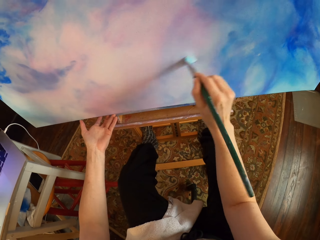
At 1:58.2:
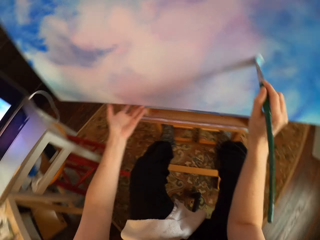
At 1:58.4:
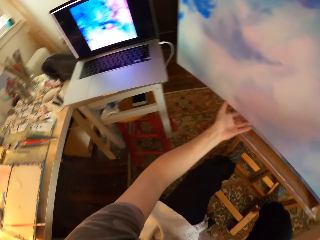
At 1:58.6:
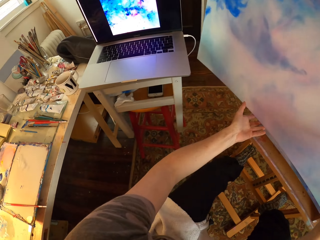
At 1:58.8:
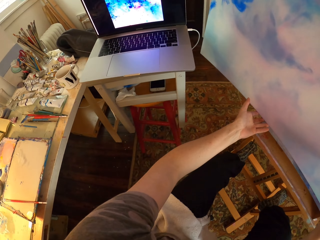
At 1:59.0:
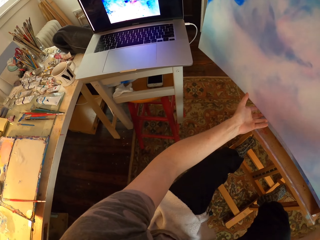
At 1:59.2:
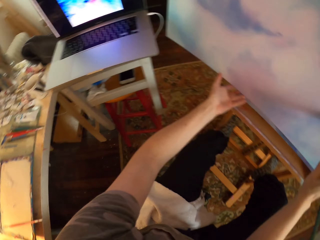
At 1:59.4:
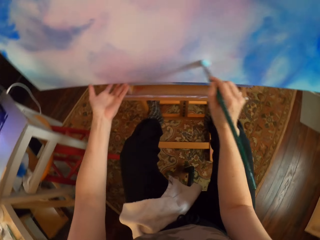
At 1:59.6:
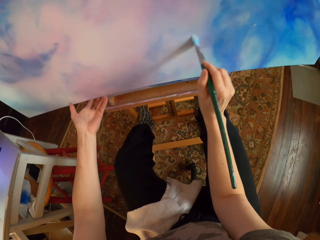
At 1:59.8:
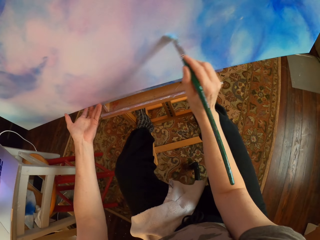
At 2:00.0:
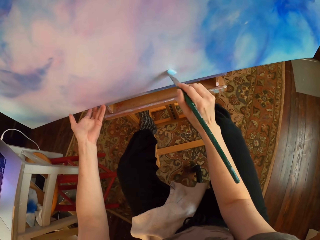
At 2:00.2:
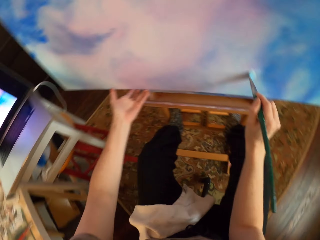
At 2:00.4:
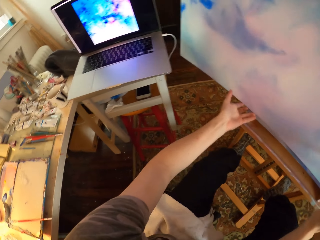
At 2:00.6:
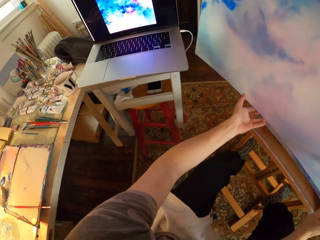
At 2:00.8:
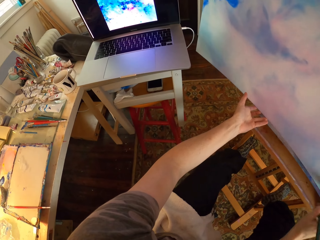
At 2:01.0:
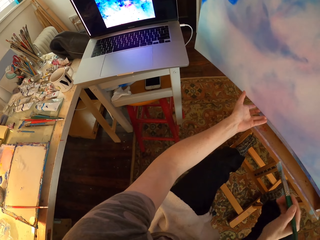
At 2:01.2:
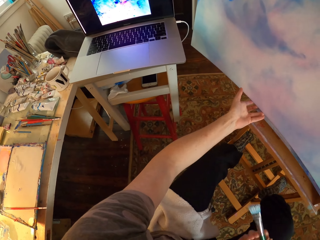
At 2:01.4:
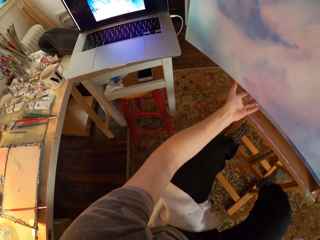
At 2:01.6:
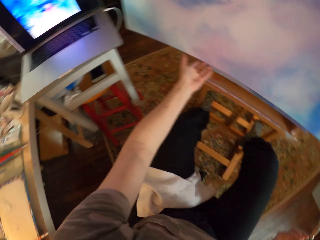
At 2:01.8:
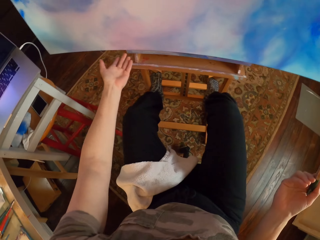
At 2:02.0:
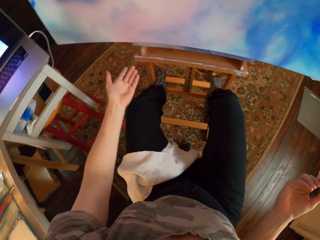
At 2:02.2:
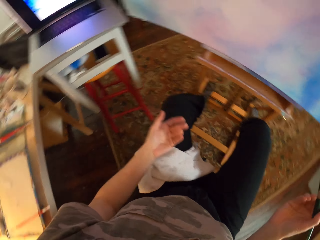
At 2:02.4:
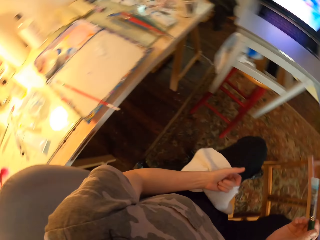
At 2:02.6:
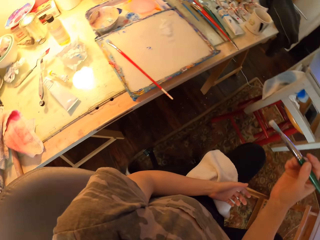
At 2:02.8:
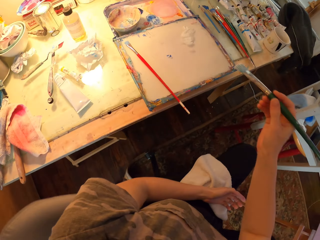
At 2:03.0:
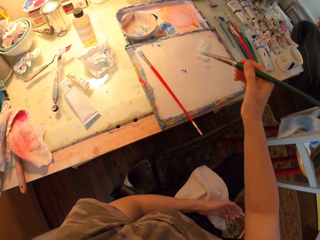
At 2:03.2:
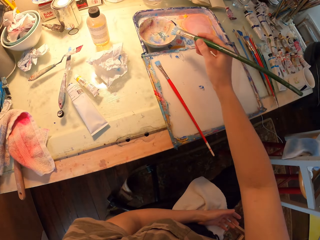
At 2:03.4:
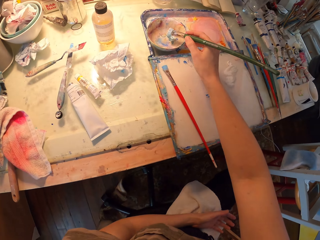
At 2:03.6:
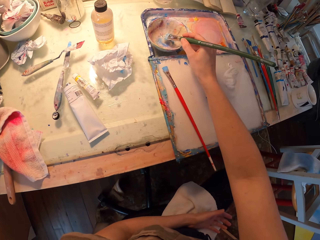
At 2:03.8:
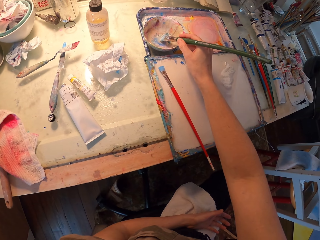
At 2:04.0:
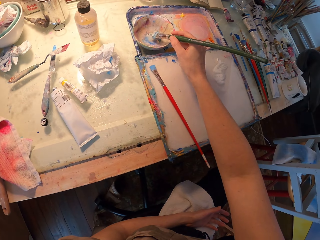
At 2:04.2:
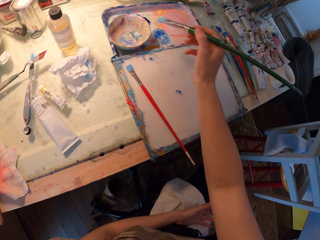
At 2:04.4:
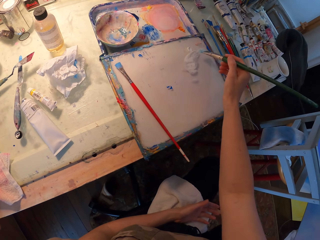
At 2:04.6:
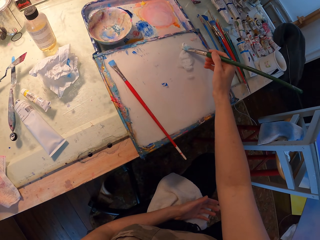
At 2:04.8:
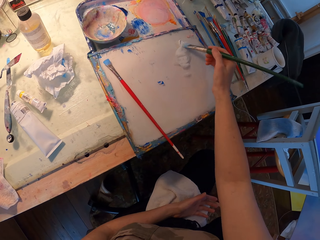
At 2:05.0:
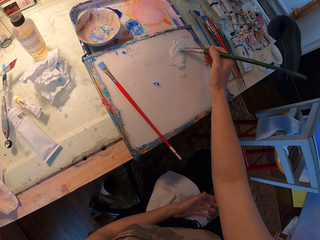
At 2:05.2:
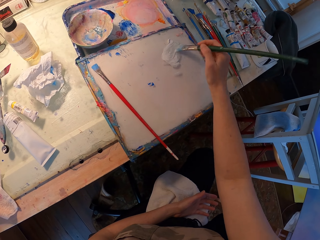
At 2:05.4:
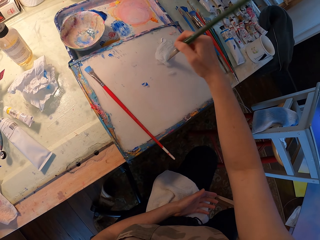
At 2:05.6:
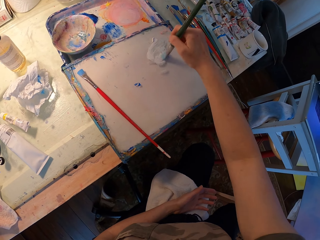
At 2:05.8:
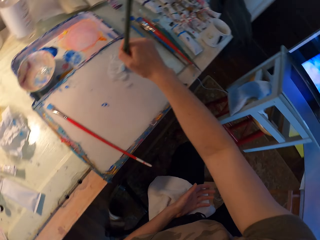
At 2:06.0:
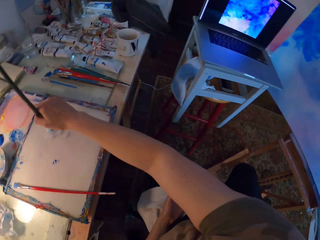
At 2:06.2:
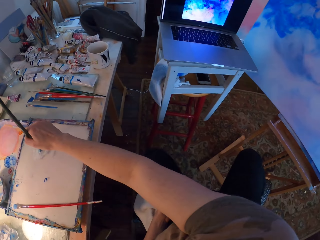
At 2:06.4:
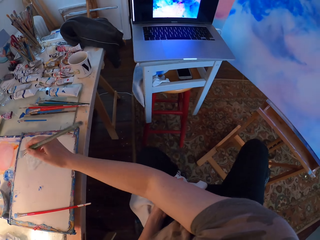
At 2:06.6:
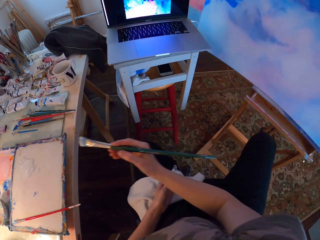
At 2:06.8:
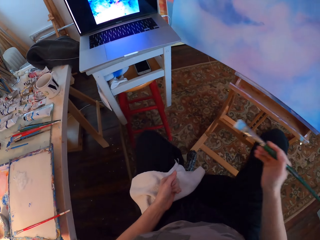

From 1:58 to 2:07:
The camera wearer looks at the laptop. They paint the wall art with a paint brush. They look at the laptop. They dip the paint brush into the paint.

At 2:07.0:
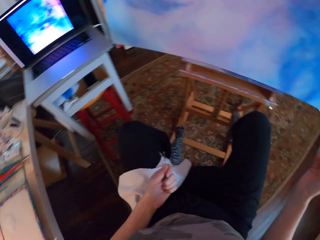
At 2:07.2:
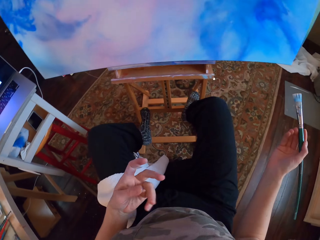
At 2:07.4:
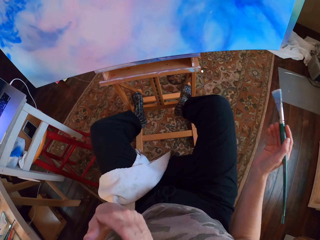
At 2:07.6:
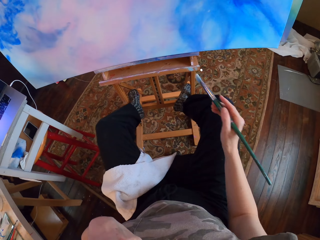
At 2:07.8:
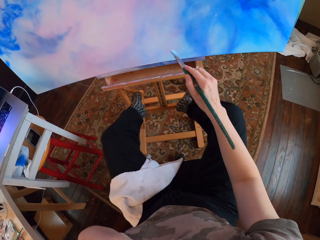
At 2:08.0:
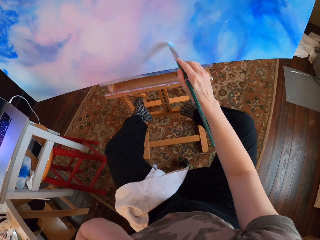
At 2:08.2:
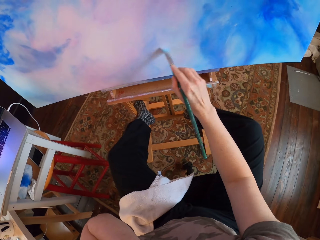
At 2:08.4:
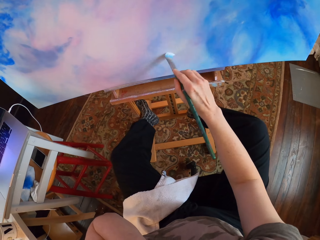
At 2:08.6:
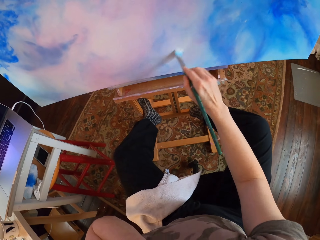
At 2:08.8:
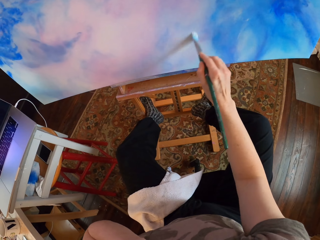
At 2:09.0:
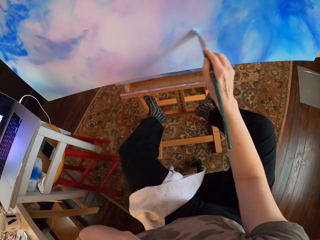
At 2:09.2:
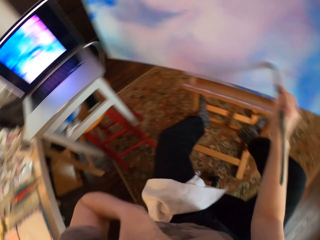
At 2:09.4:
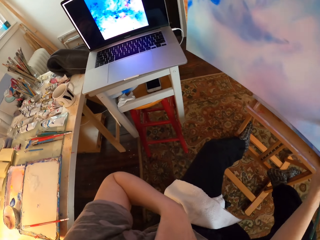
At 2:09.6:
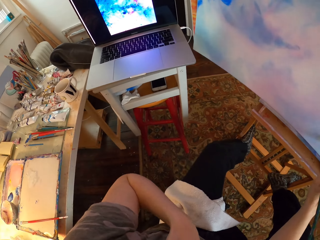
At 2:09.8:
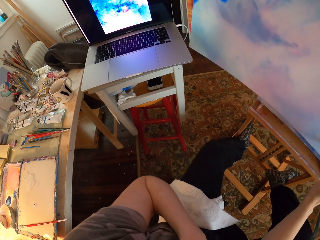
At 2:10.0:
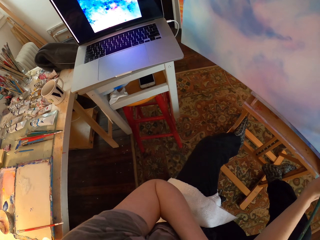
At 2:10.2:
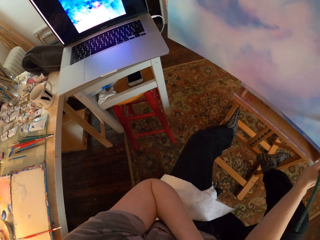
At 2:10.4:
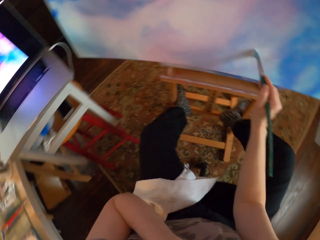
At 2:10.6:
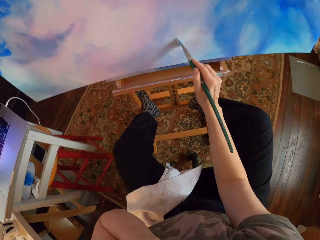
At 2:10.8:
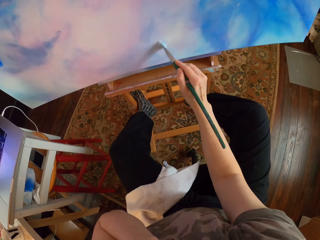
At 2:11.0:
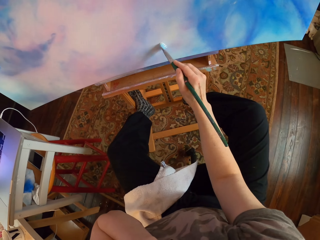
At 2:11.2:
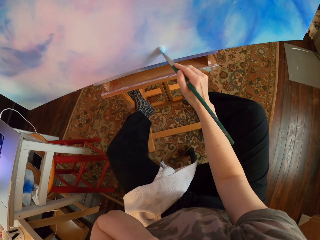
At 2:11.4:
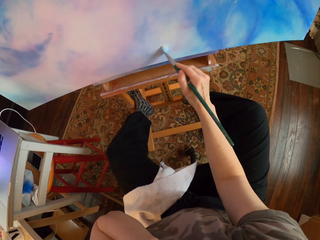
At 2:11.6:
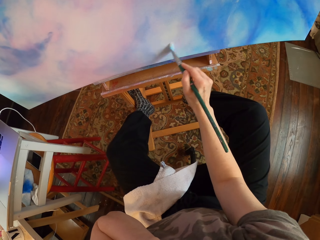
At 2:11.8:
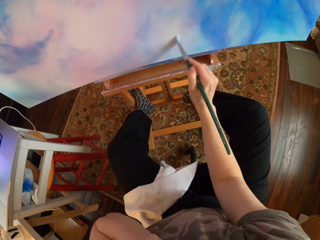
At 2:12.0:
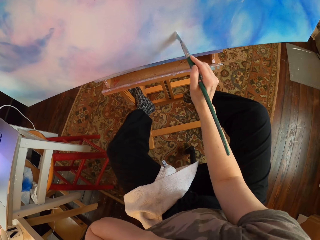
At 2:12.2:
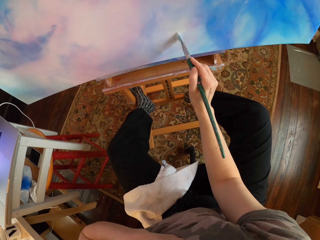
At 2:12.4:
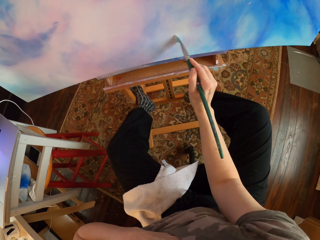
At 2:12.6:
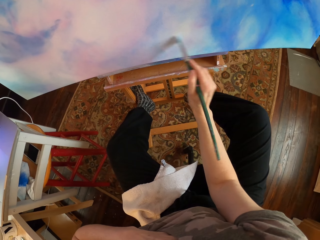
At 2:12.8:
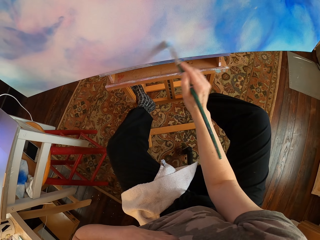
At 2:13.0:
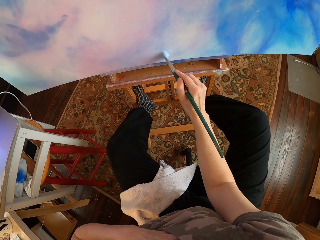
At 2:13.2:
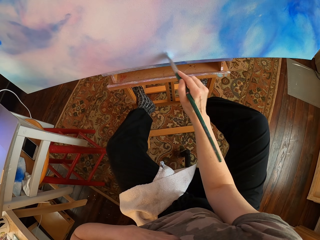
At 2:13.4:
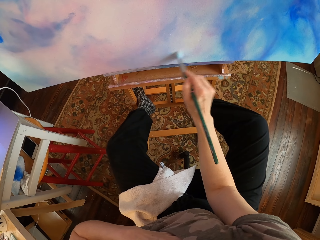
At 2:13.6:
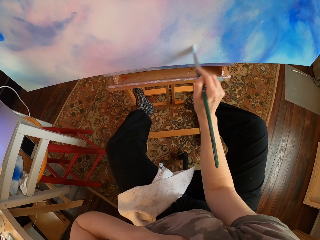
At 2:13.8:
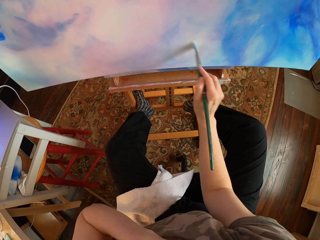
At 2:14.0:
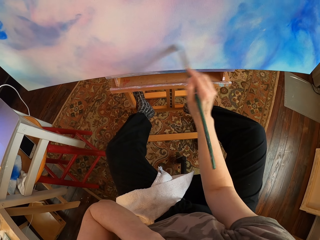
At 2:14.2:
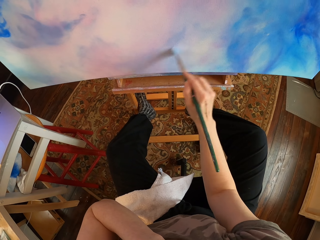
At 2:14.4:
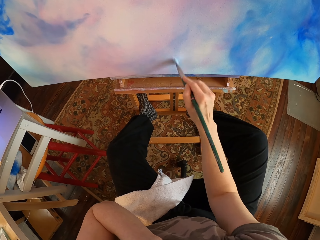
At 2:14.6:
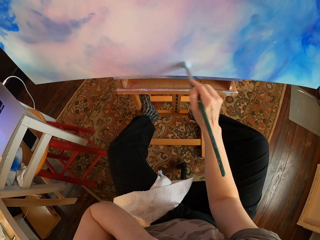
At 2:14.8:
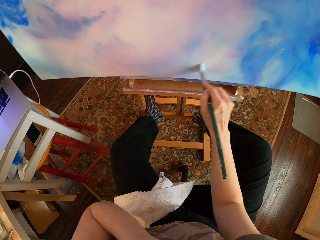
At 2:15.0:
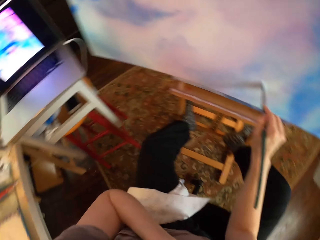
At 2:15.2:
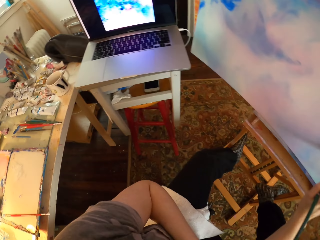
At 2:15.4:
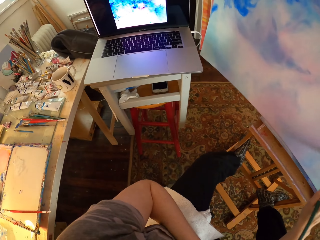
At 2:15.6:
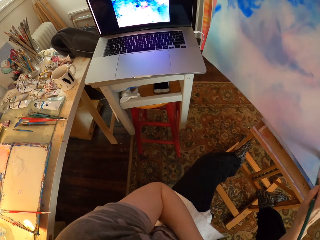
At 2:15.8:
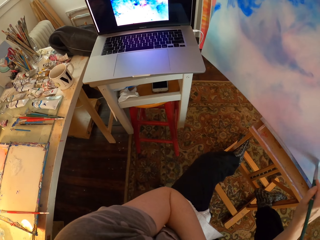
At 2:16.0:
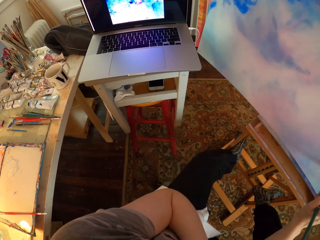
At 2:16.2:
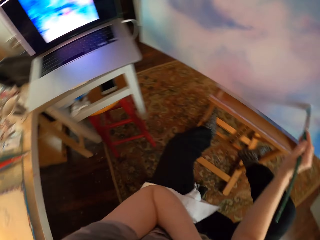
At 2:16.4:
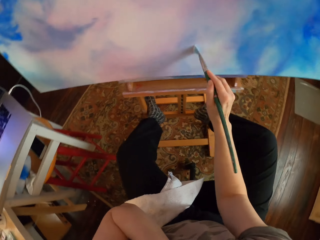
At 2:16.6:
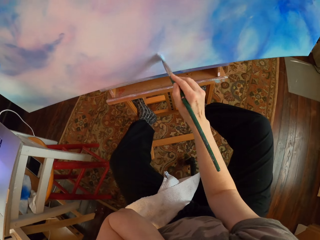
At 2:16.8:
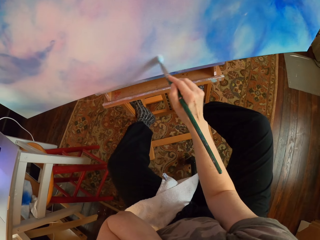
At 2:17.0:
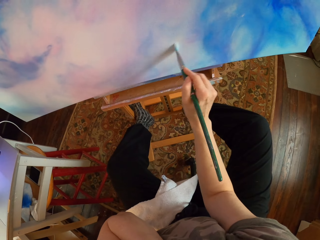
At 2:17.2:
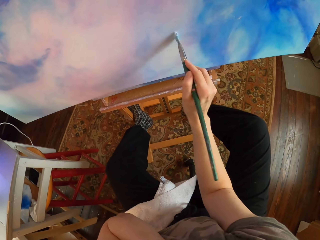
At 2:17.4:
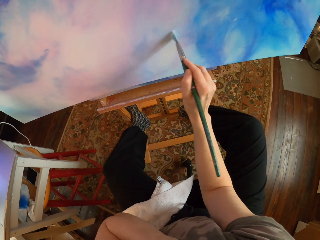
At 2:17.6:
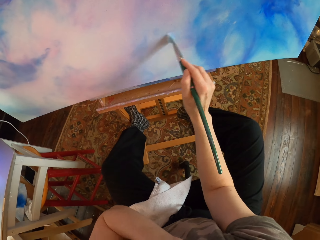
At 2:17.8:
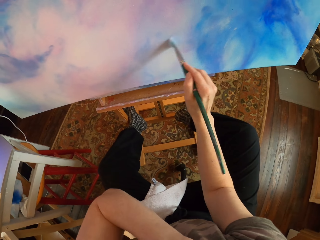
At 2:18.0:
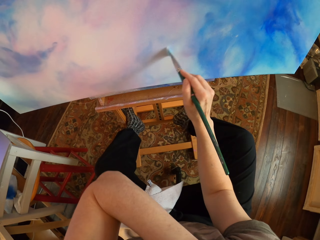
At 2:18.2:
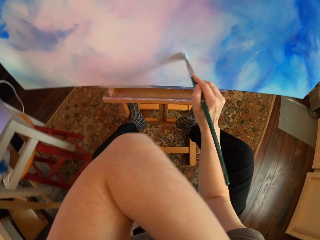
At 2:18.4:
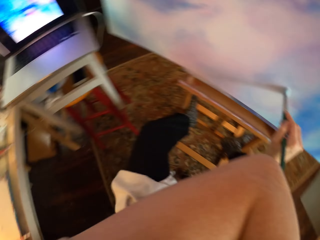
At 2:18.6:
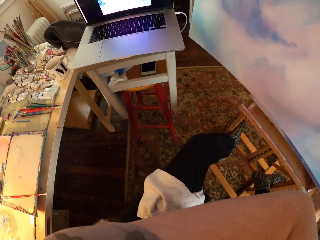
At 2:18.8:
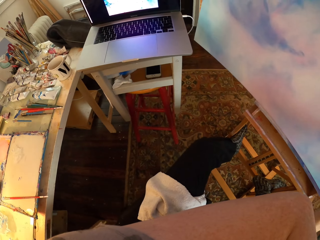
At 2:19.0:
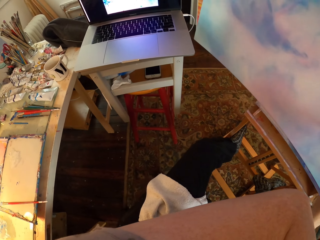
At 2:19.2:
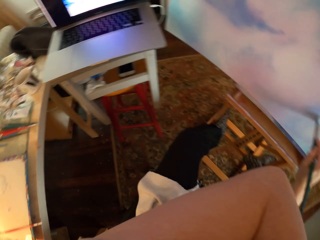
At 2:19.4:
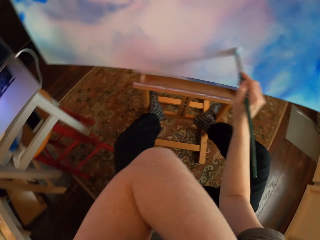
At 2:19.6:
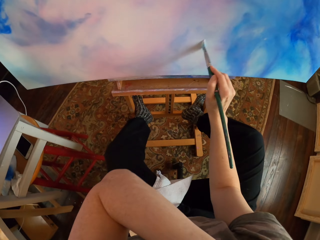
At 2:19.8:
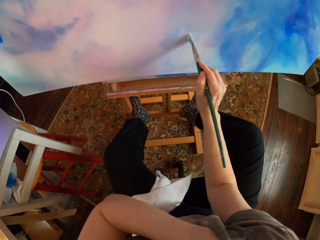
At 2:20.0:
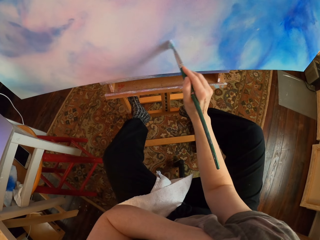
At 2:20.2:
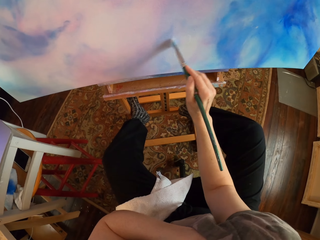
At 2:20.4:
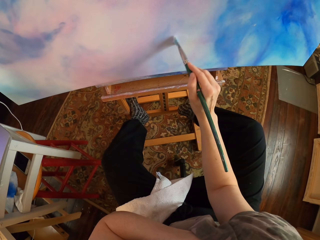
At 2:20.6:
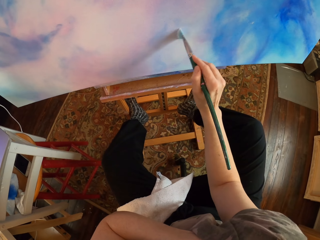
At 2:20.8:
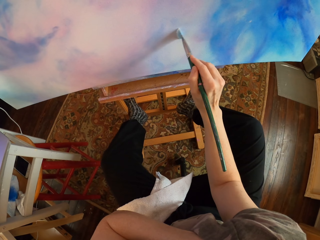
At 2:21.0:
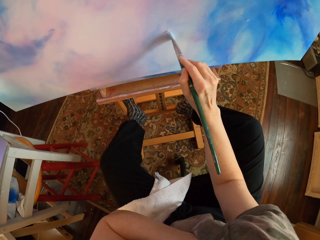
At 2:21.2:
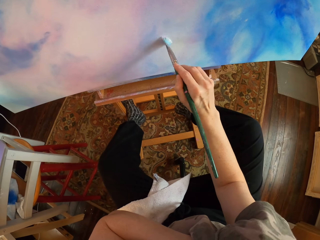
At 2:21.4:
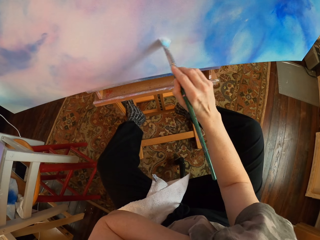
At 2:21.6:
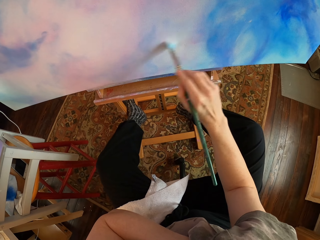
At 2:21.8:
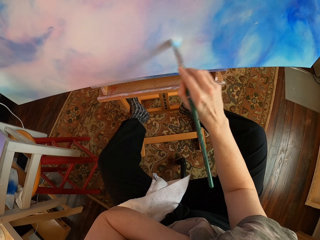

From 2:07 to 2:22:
The camera wearer takes paint with the brush and paints the wall art with the paint brush. They look at the laptop. They paint the wall art with the paint brush. They look at the laptop. They paint the wall art with the paint brush. They look at the laptop. They paint the wall art with the paint brush.
